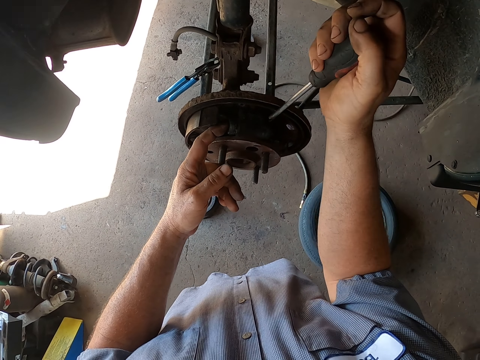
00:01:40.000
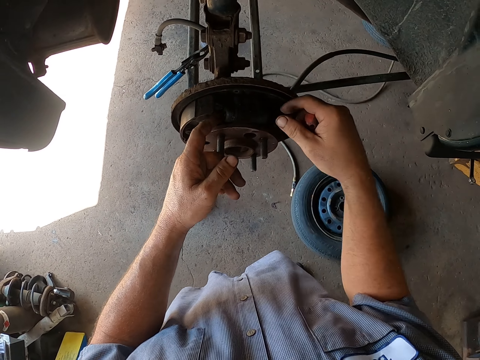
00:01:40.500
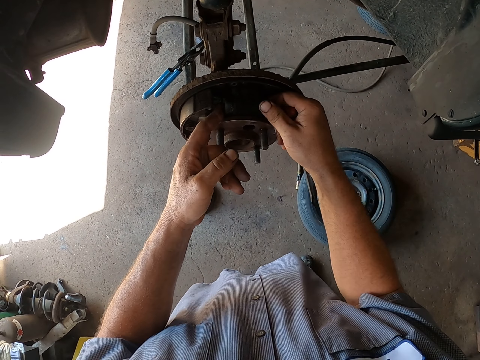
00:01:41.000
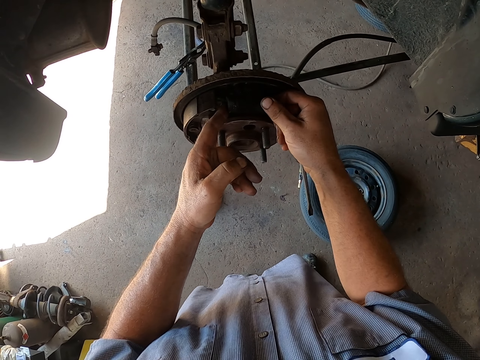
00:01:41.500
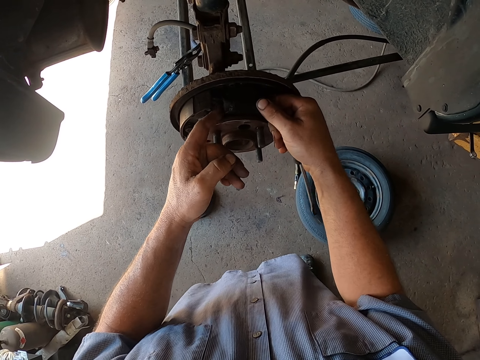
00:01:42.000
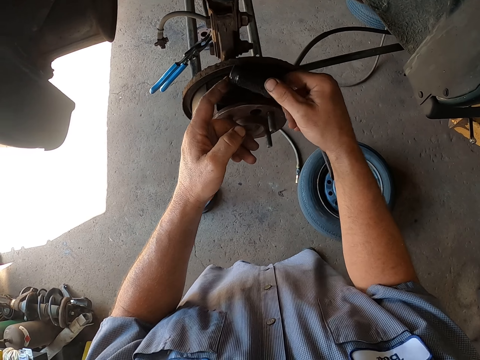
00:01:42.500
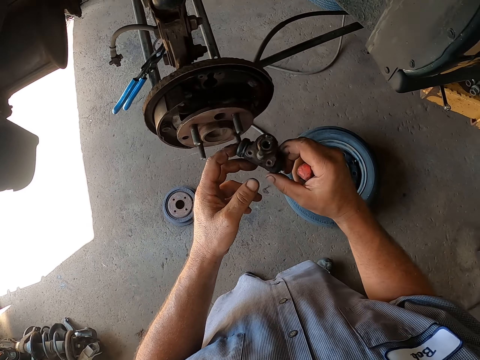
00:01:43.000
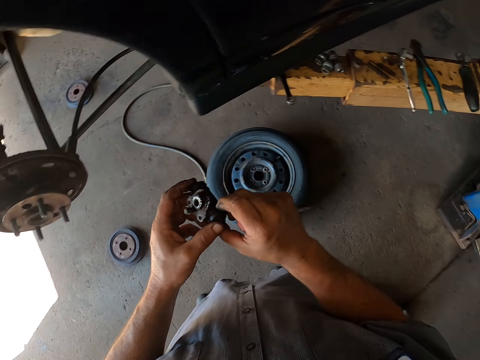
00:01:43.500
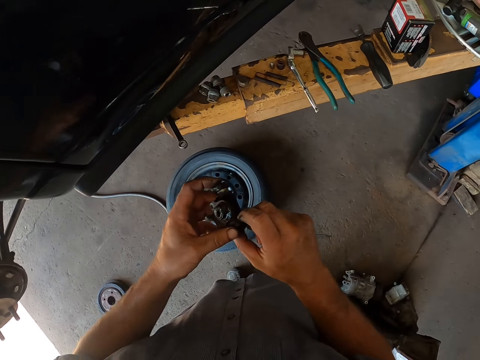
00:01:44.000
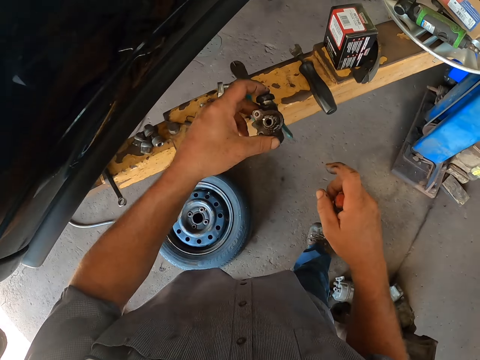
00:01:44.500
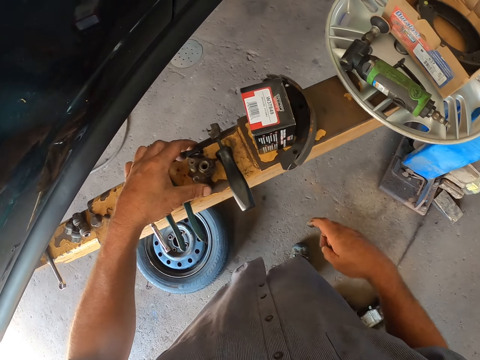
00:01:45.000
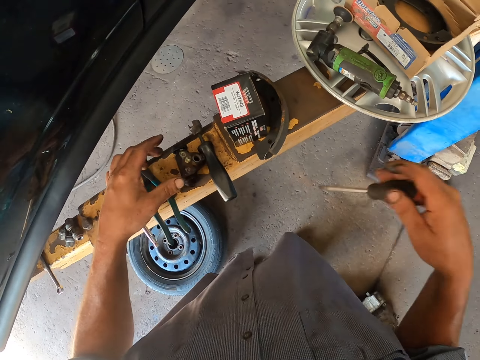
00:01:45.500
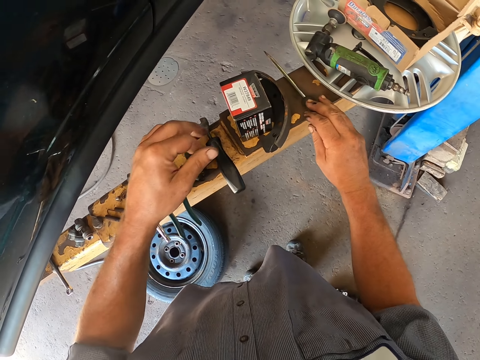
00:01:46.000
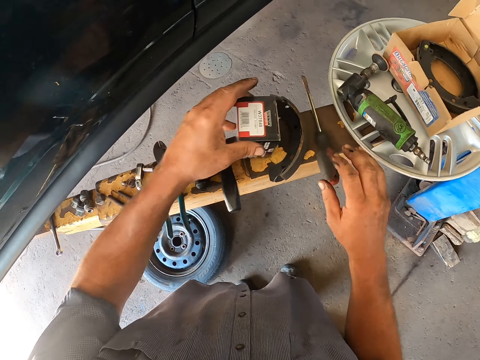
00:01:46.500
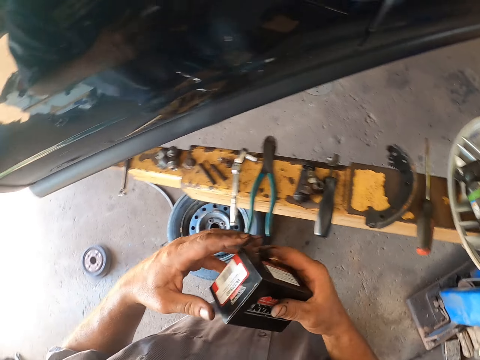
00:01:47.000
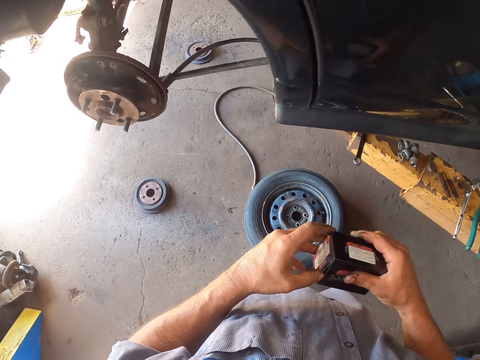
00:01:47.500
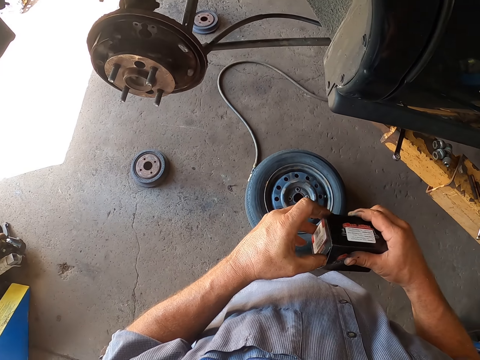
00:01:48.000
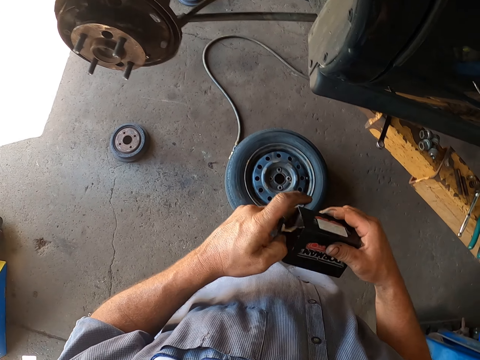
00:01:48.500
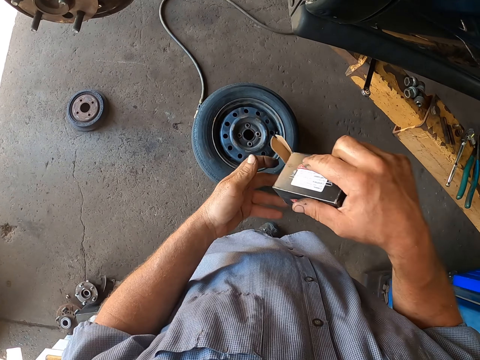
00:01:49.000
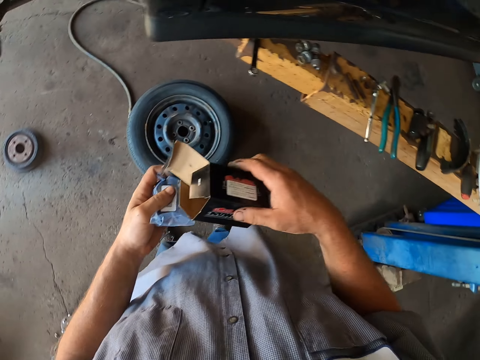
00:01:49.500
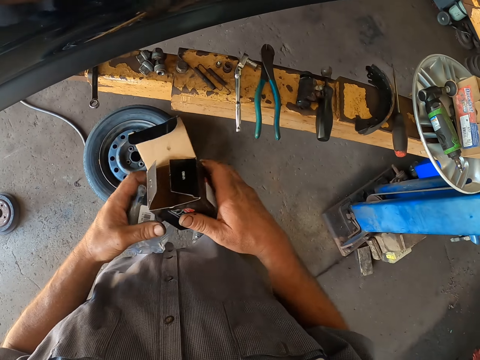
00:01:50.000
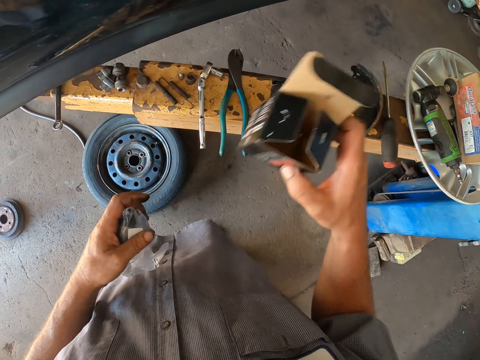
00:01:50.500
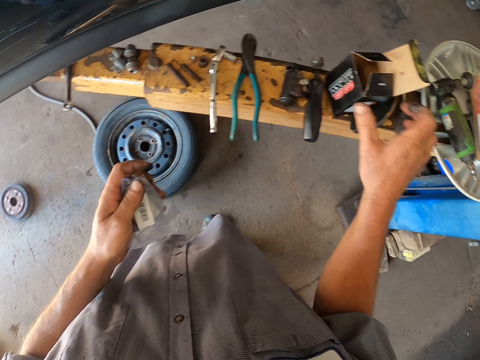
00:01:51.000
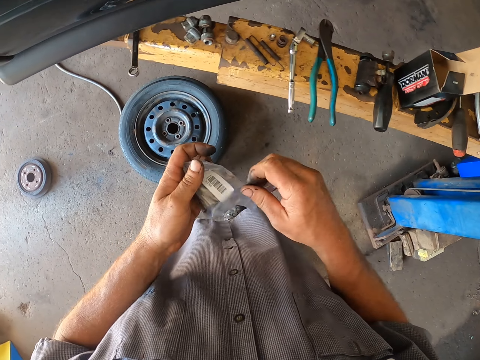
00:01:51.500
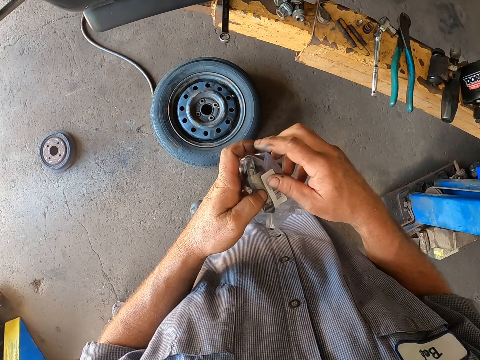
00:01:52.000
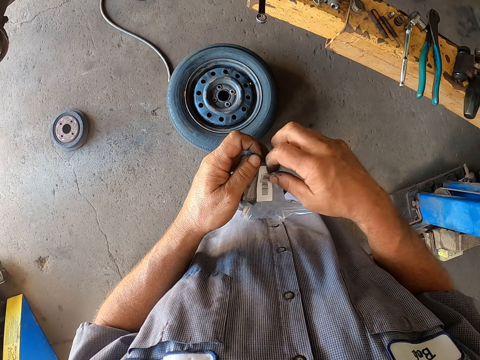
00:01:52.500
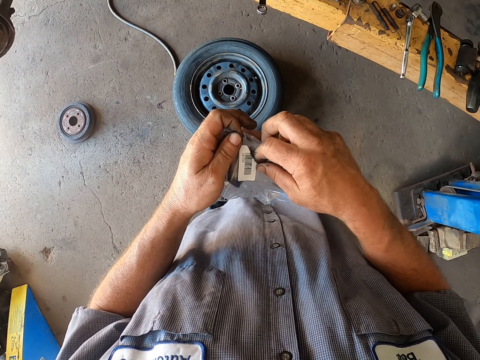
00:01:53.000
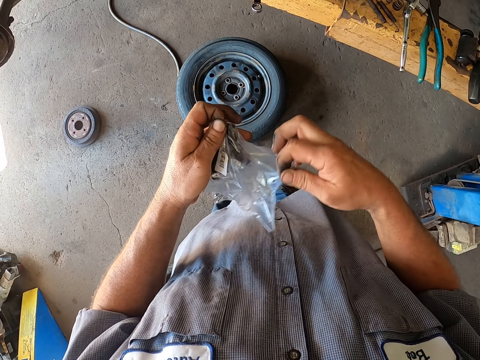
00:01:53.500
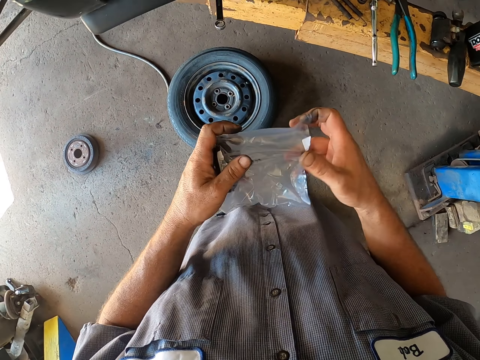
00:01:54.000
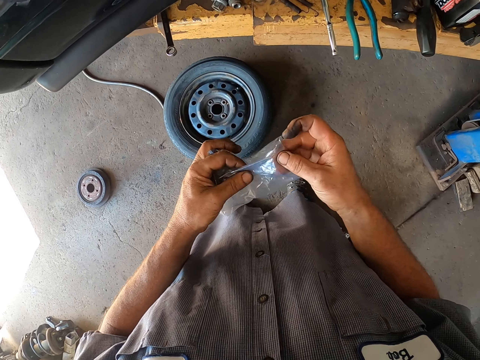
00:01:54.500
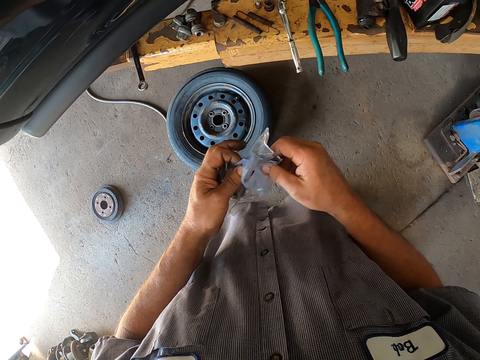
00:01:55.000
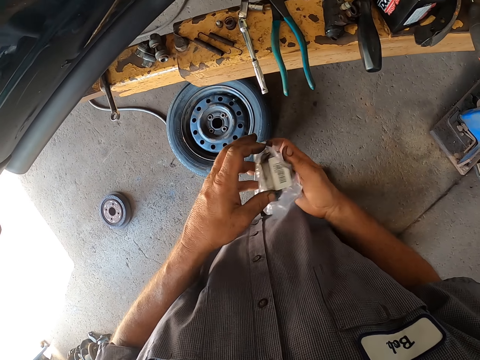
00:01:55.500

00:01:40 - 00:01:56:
The camera wearer removes something from the wheel hub. They hold something. They put the object on the counter. They place a screwdriver on a metal. They pick up a box of something and open the box. They remove something from the box. They place the box on the metal. They open something. They rip off a plastic bag.

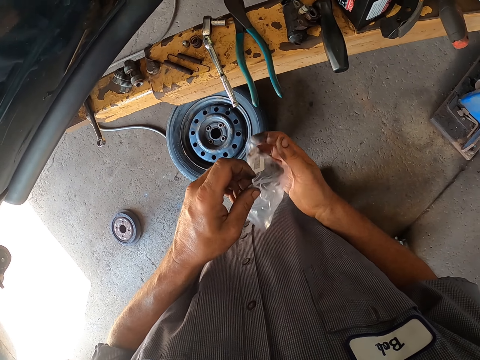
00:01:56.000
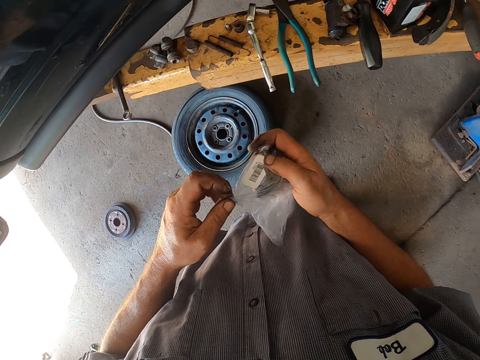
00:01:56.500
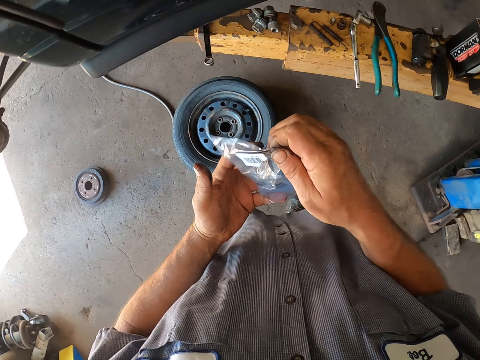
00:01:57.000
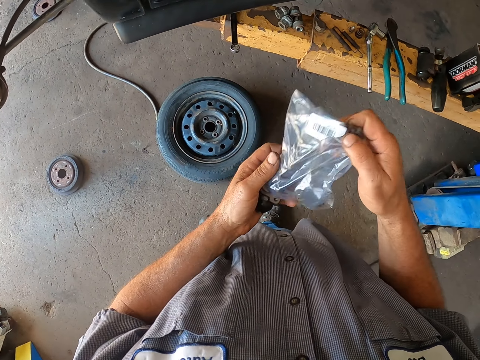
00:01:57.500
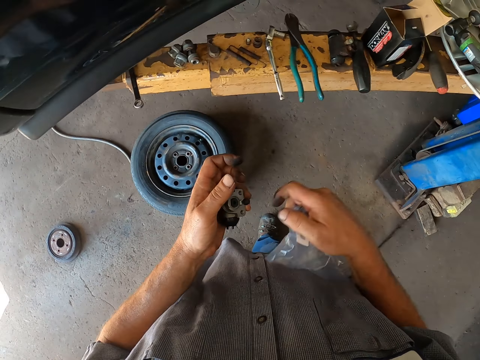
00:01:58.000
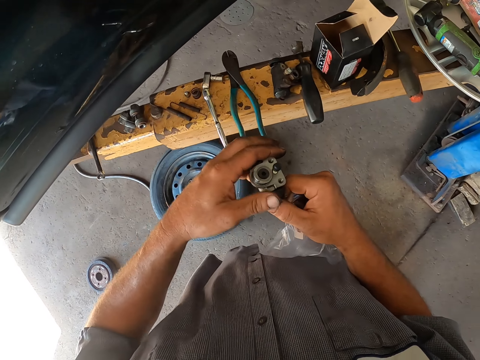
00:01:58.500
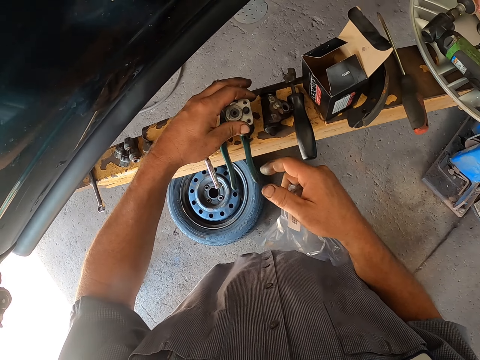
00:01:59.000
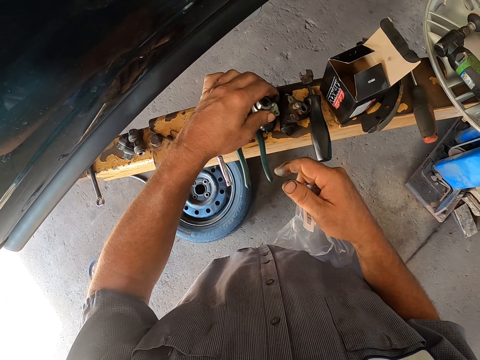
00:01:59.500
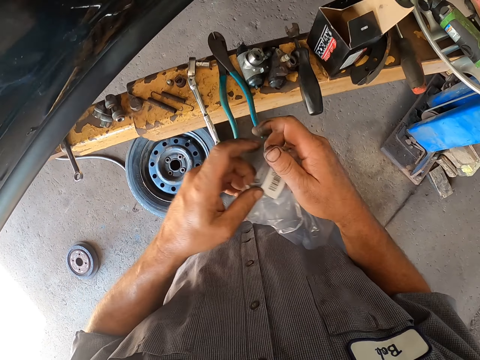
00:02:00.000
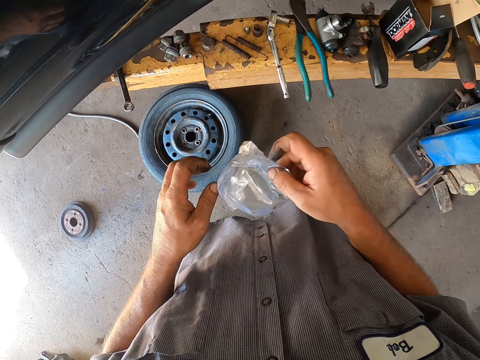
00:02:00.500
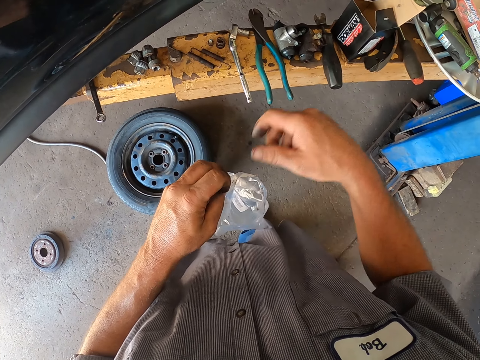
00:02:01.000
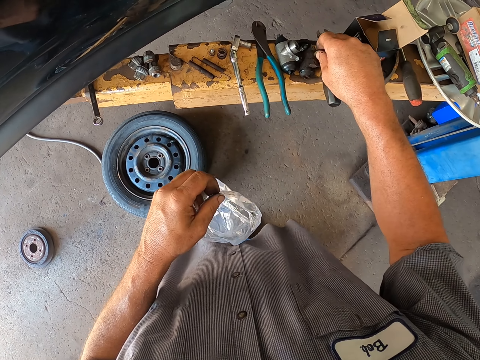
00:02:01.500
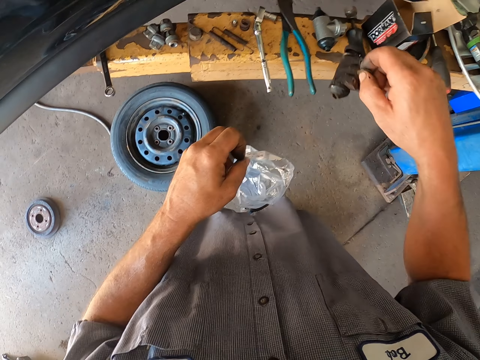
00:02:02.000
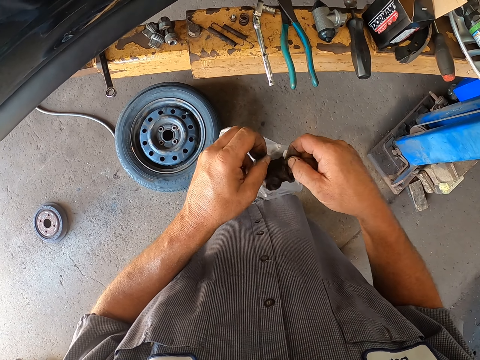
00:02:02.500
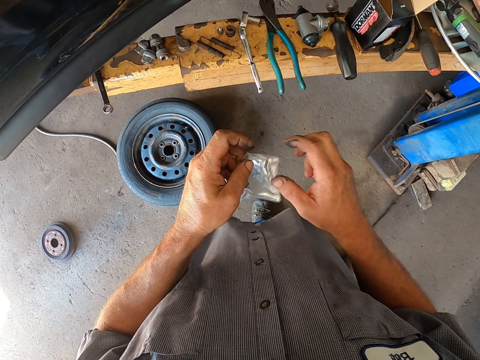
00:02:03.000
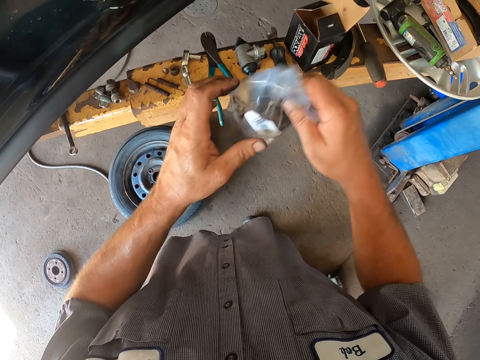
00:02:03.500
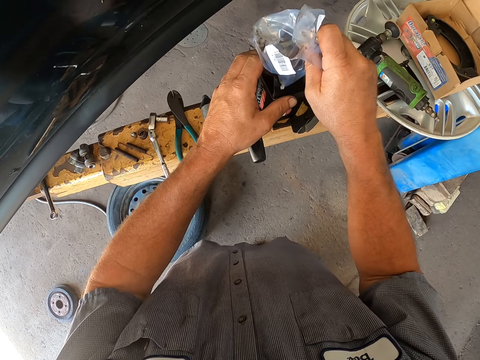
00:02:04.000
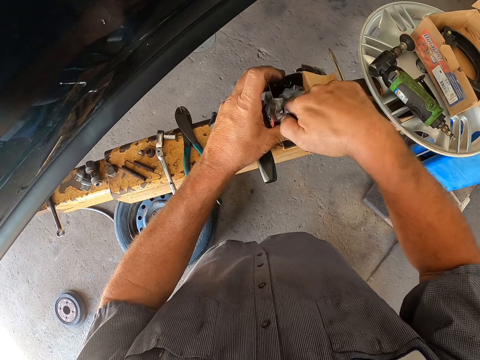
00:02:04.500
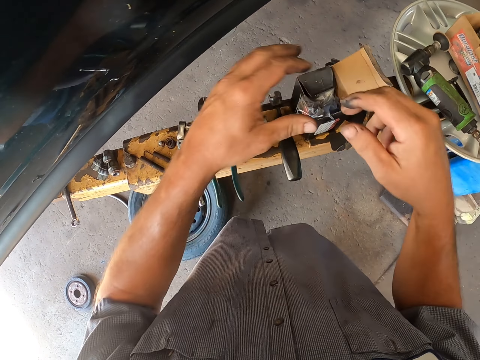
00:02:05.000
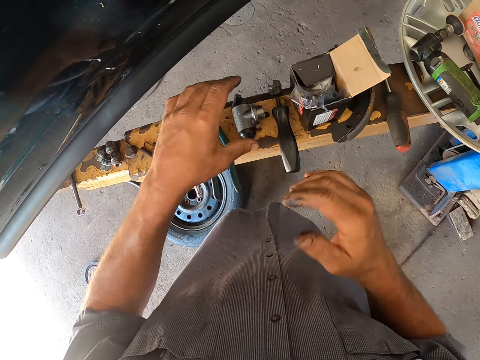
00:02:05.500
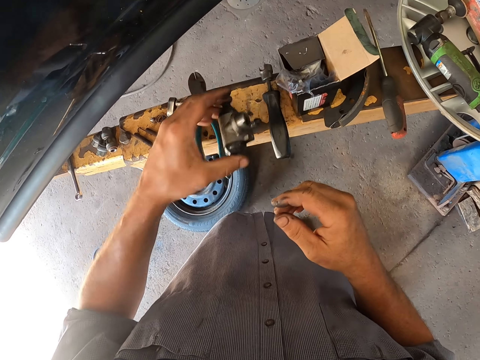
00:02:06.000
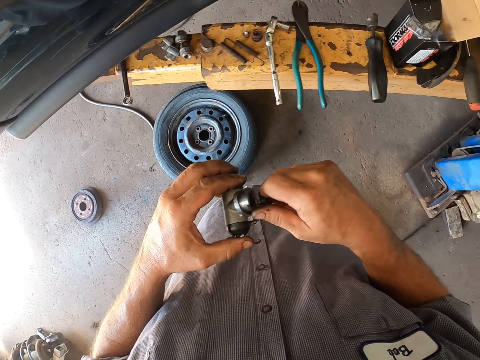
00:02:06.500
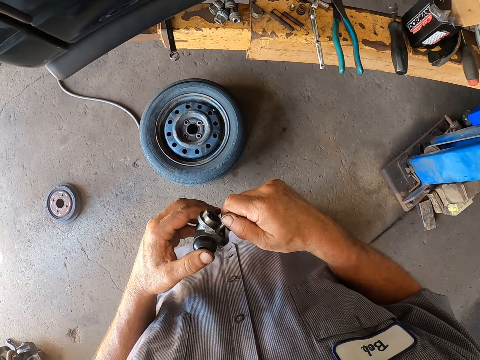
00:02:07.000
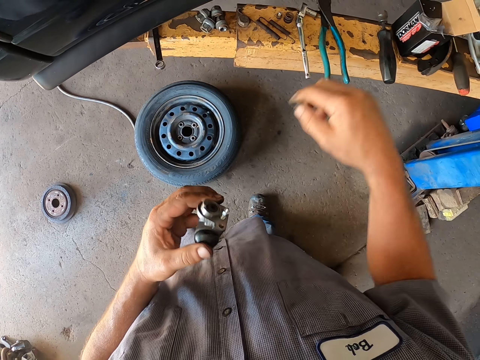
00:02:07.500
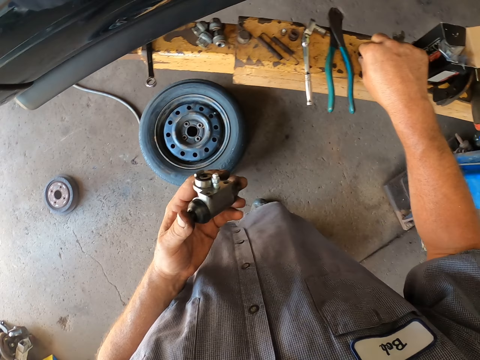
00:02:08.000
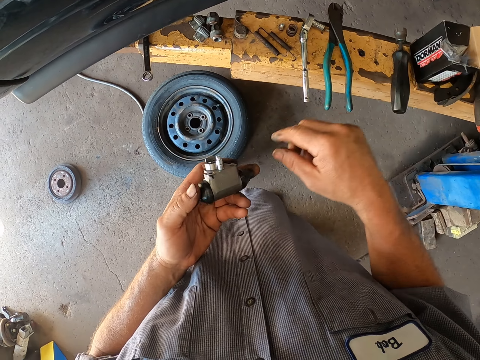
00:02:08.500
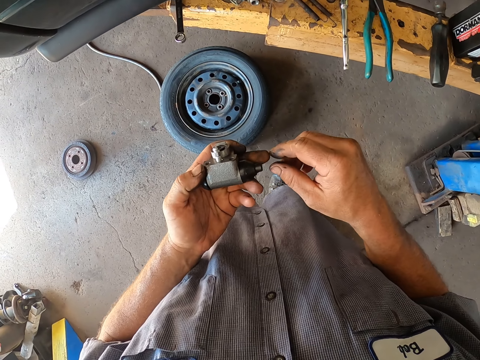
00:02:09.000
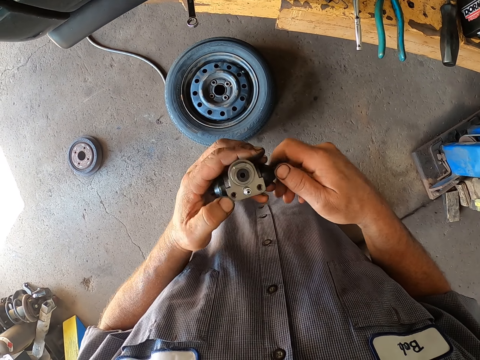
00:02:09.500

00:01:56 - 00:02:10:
The camera wearer removes something from the plastic bag. They put the new object on the counter. They hold a polythene bag. They pick up the old object. They put the old object in the plastic bag. They put the plastic bag in the box. They pick up something. They open the bolt of something. They remove something. They put the bolt on the counter. They check something.
